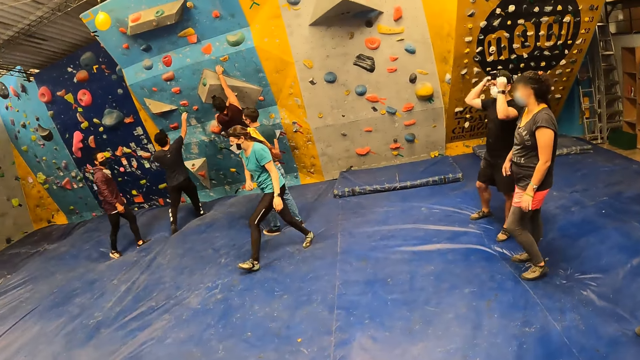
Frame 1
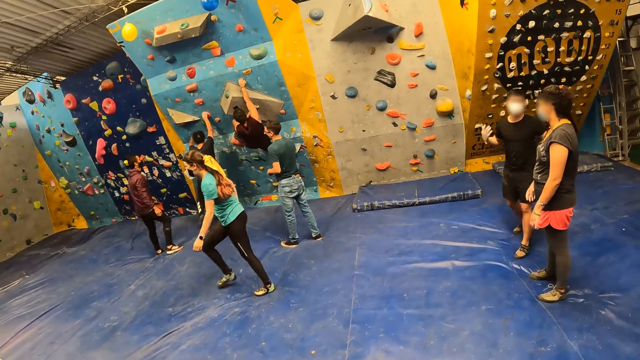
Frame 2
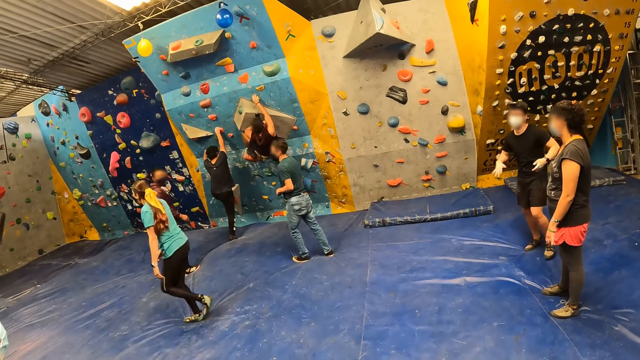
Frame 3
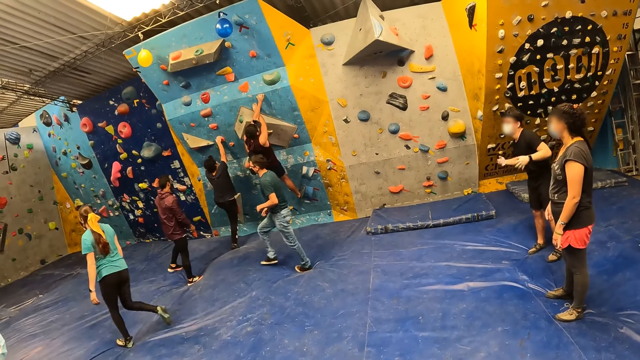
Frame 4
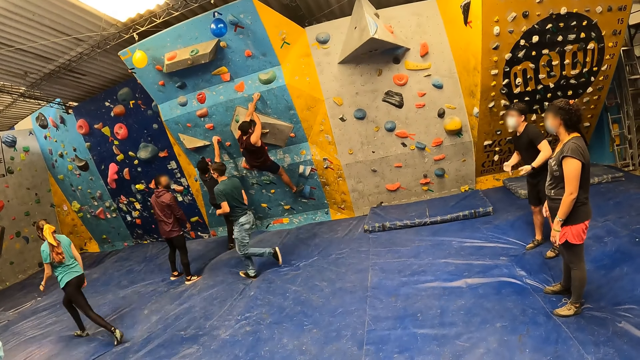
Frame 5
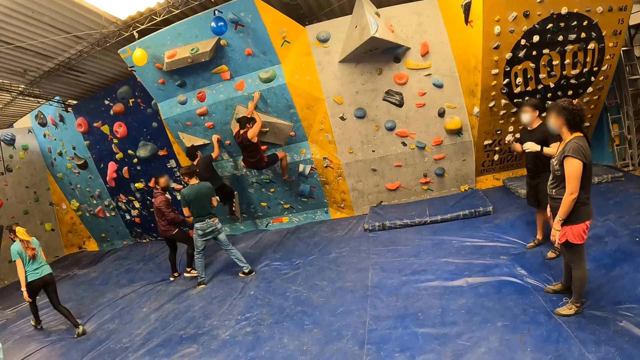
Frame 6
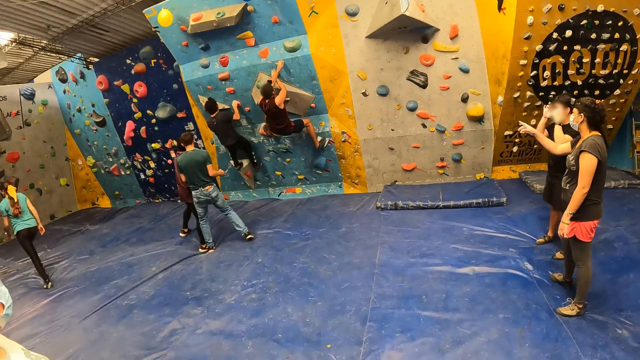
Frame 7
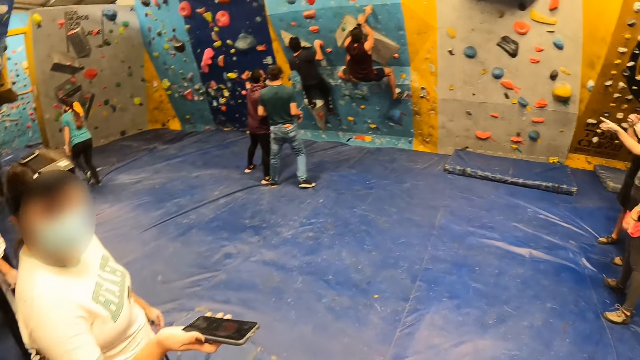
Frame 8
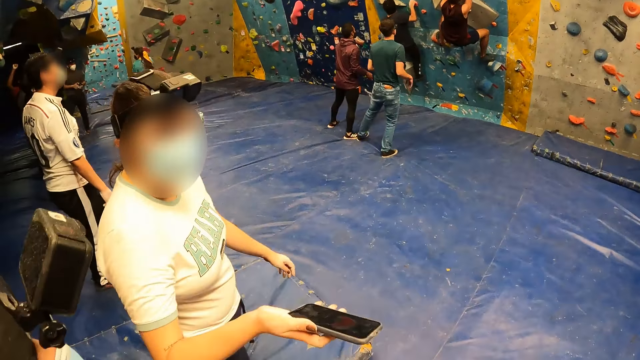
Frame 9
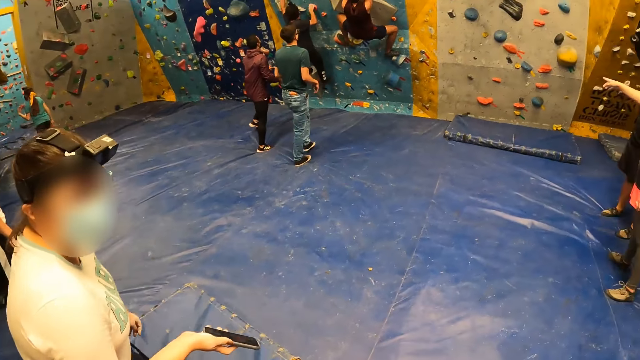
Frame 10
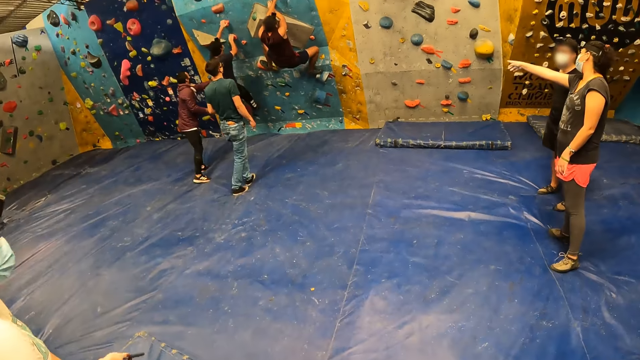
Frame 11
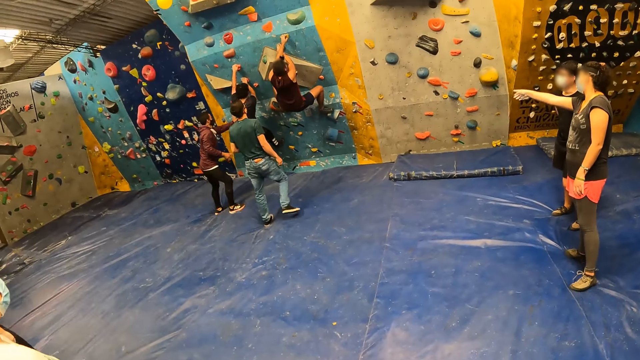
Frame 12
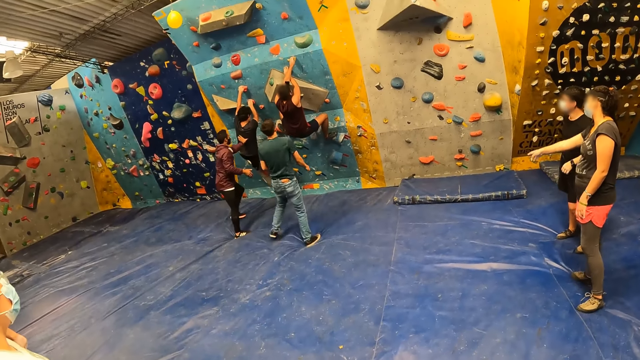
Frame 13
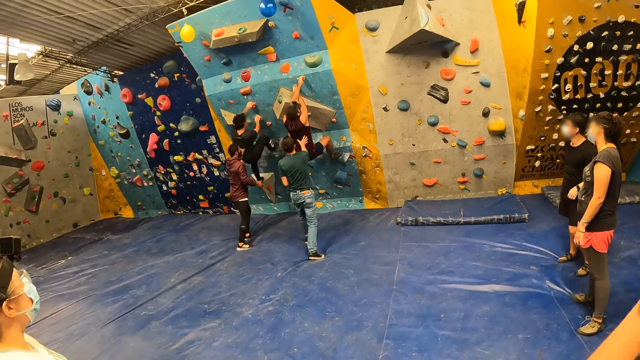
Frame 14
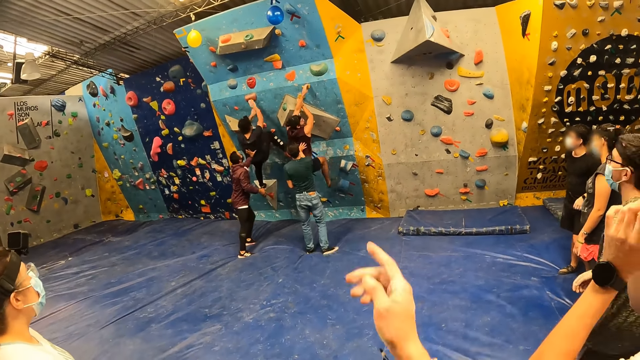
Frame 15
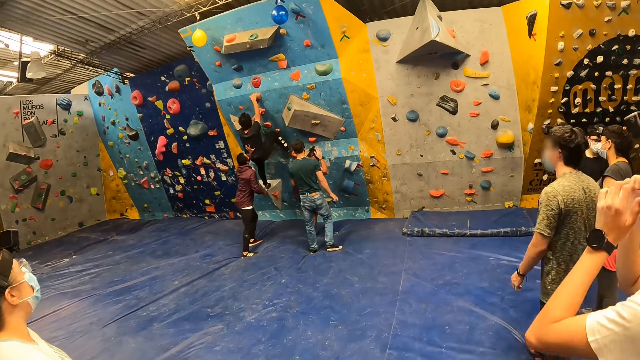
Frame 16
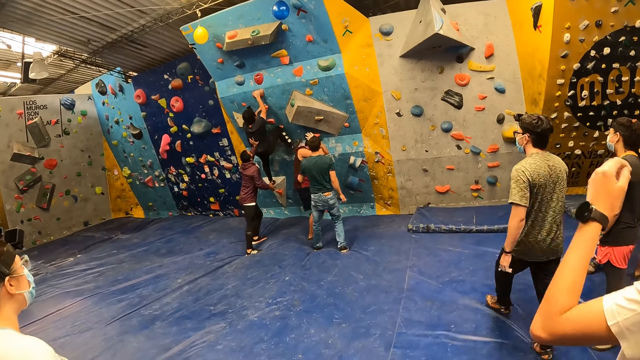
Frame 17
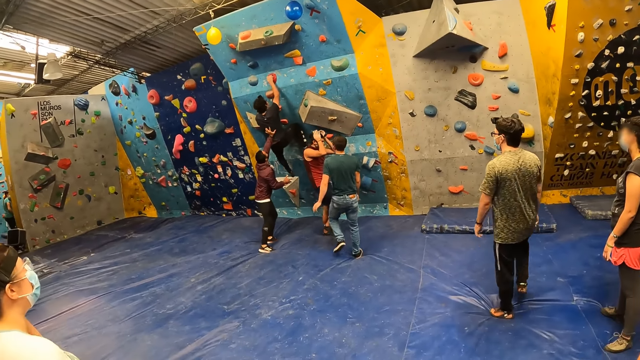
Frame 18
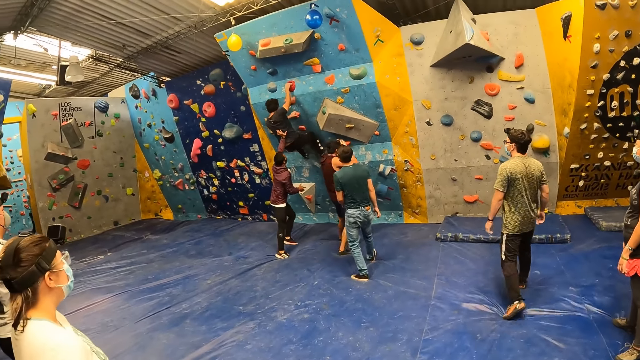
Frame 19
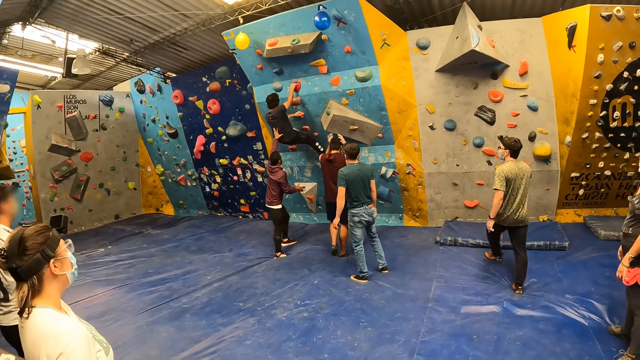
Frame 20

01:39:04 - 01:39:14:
A woman points the phone in her right hand at the camera wearer.

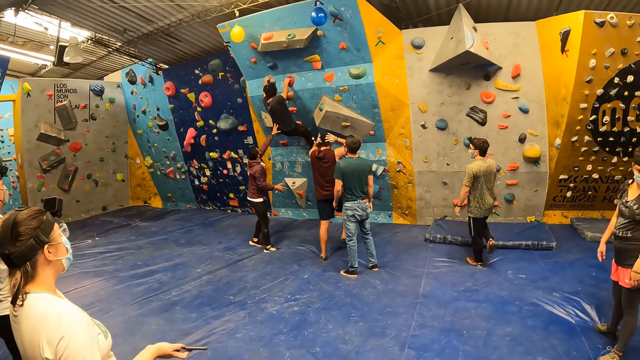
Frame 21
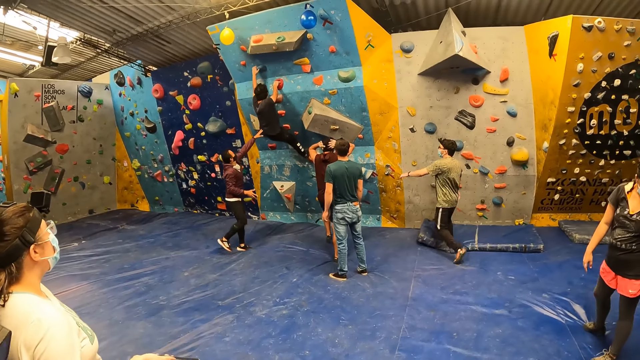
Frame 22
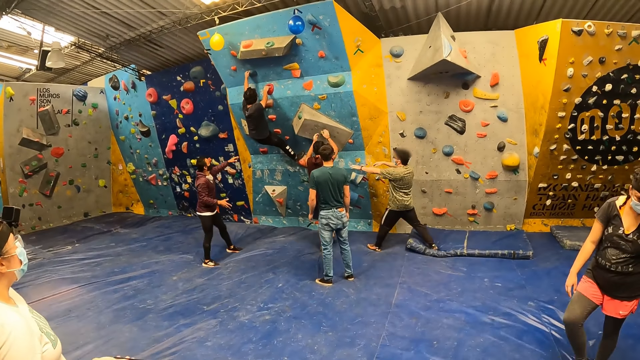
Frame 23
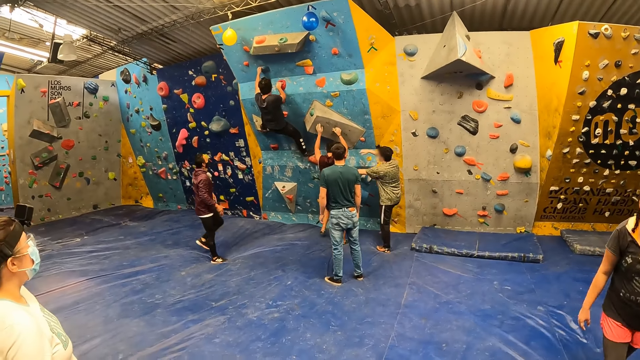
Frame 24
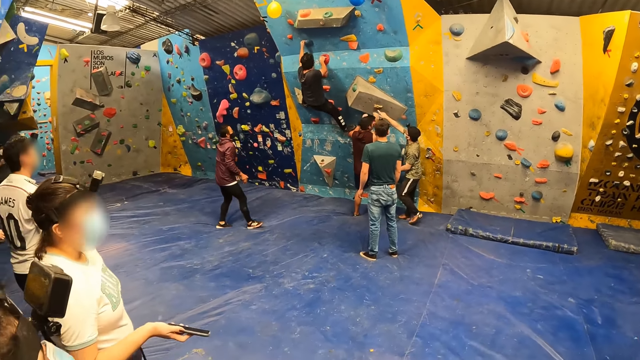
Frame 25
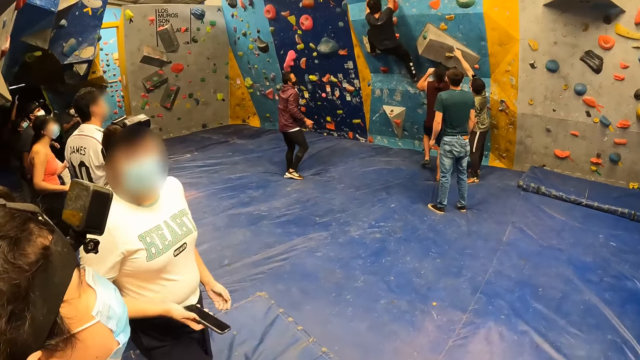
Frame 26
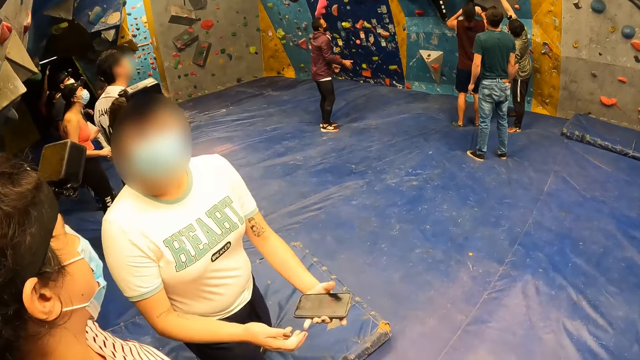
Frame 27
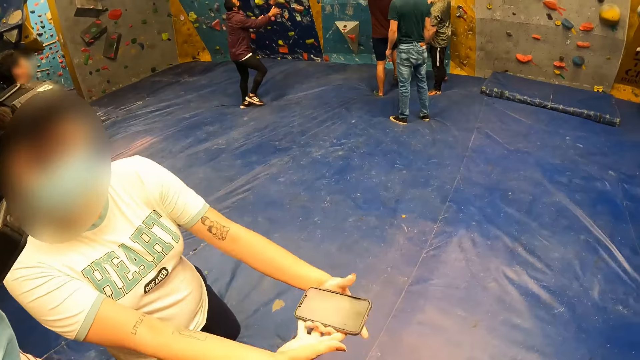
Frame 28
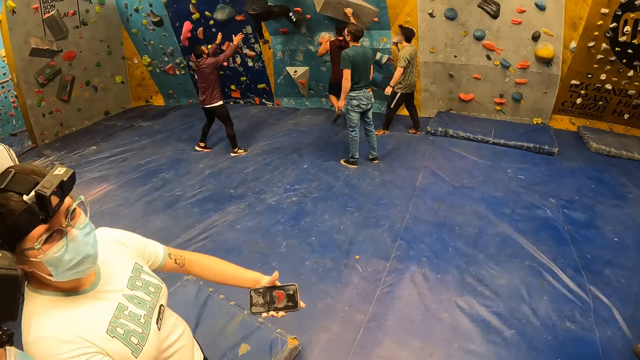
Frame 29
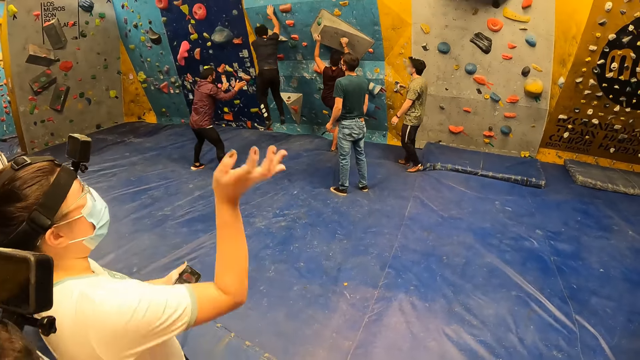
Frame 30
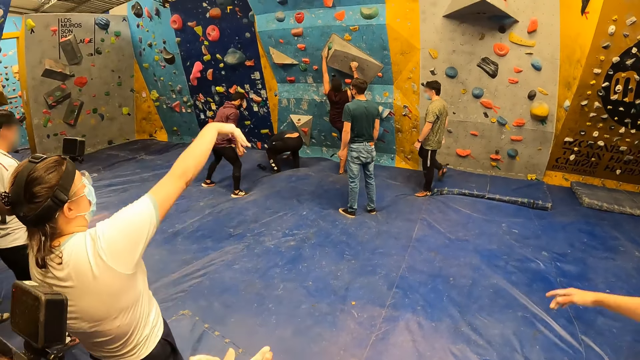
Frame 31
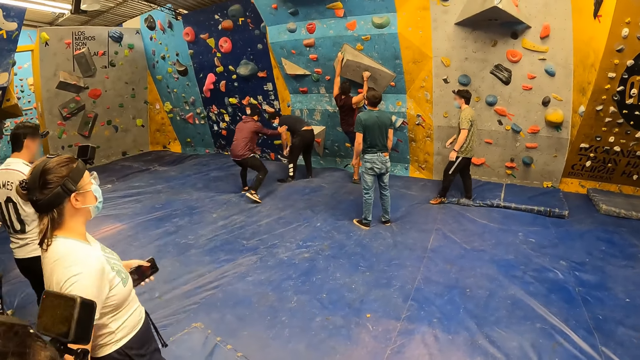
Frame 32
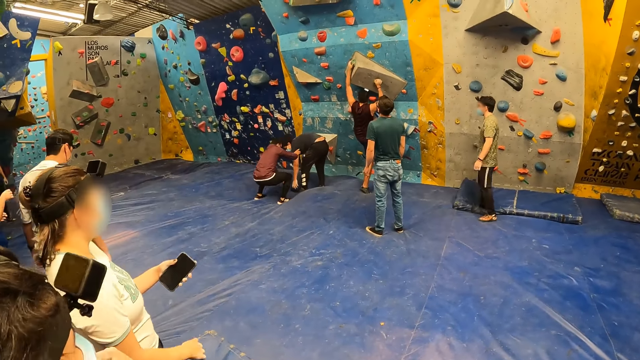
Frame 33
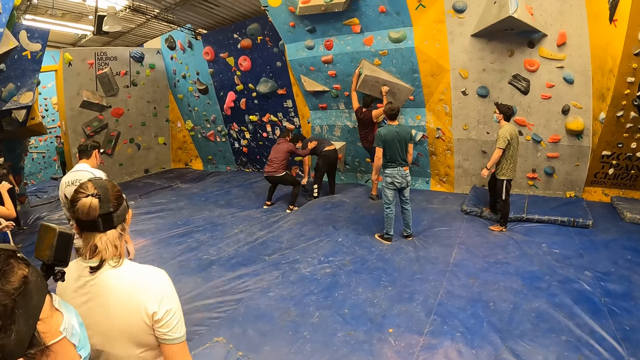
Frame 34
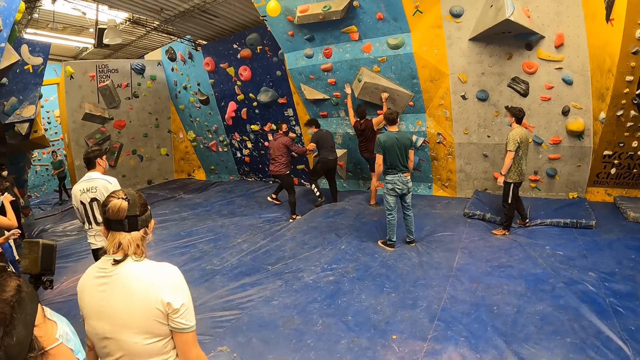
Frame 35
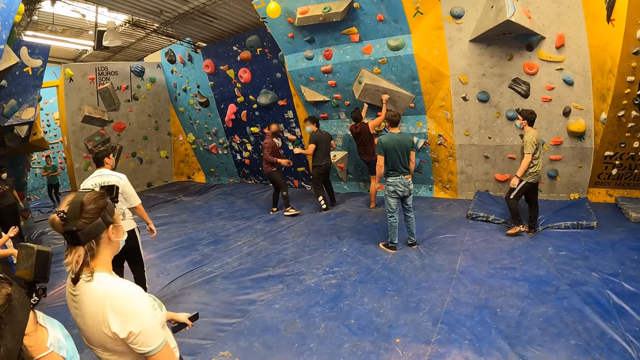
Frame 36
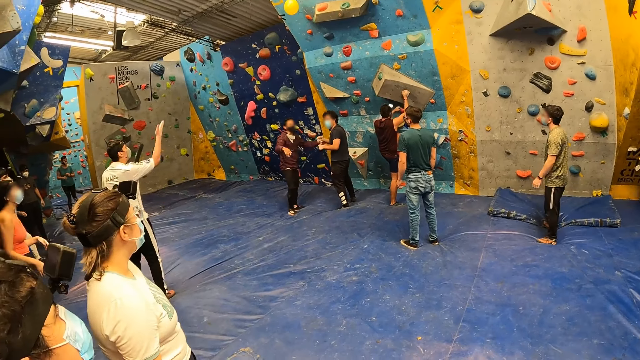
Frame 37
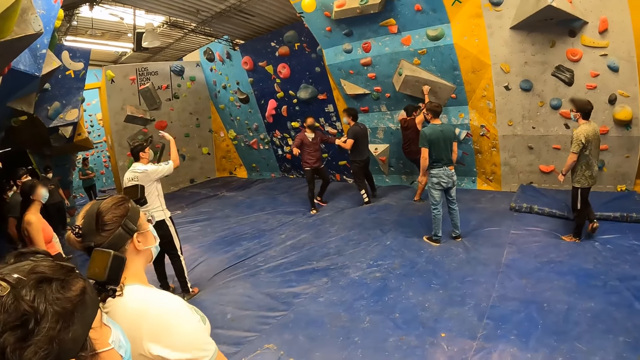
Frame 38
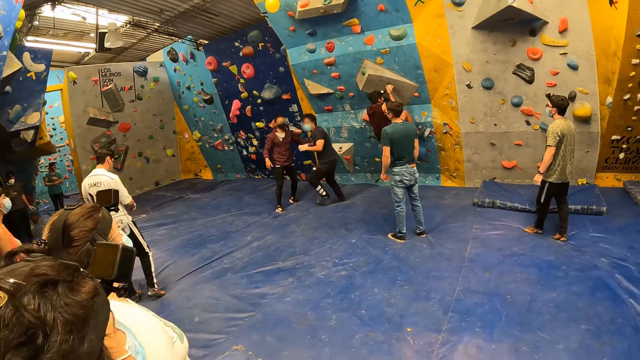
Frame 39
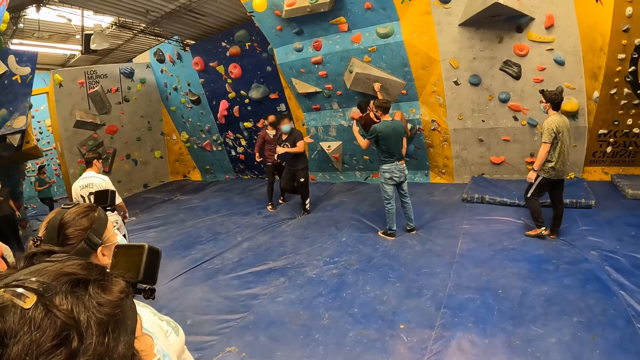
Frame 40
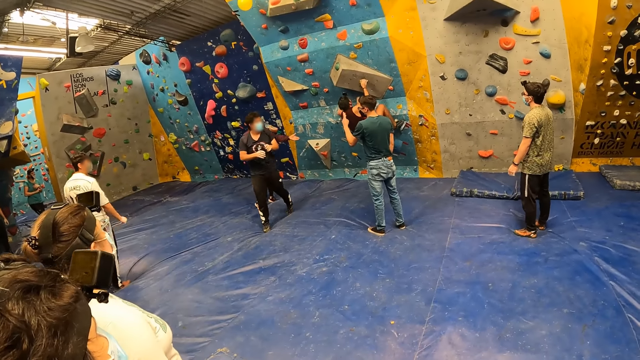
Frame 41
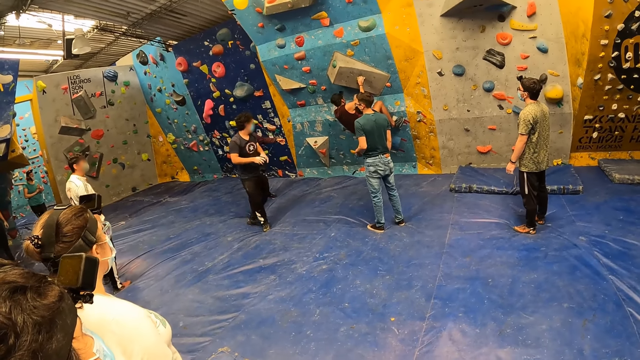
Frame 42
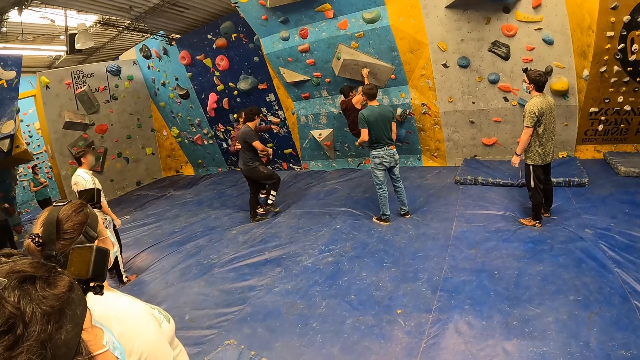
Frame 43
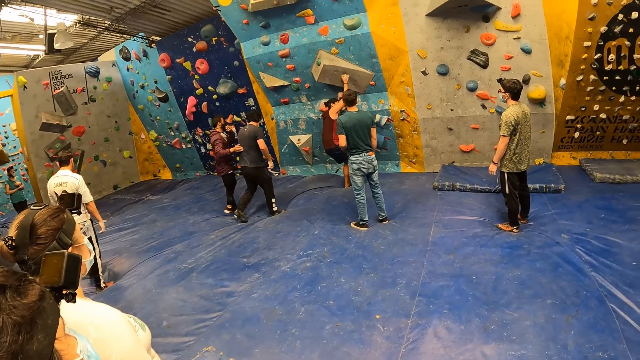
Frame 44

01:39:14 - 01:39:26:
A lady converses with the camera wearer. A woman holds a phone in her right hand. The man jumps down from the rock wall. The camera wearer stares at a crowd climbing the wall.
